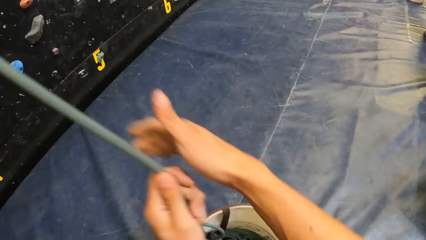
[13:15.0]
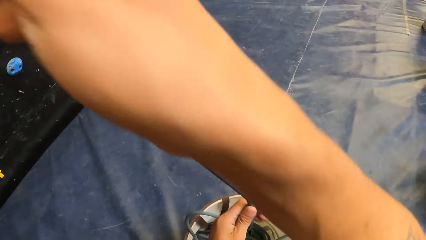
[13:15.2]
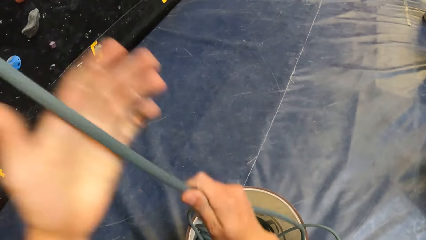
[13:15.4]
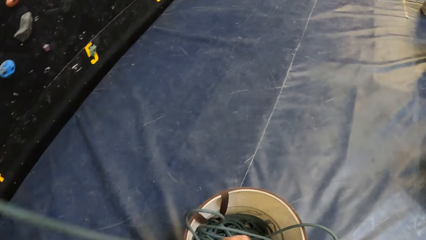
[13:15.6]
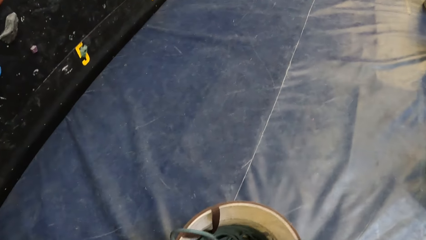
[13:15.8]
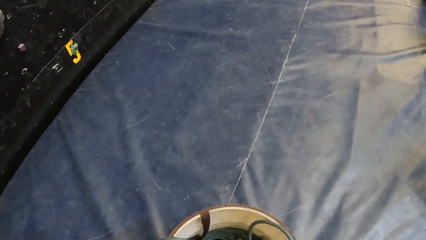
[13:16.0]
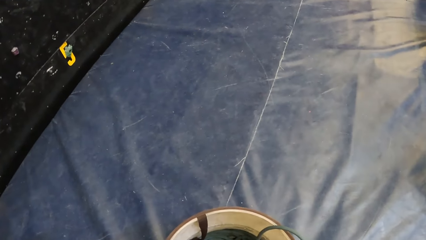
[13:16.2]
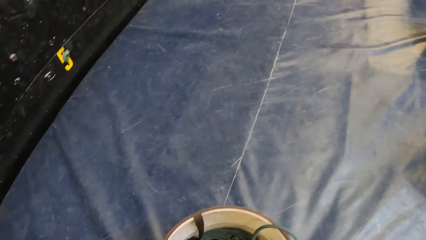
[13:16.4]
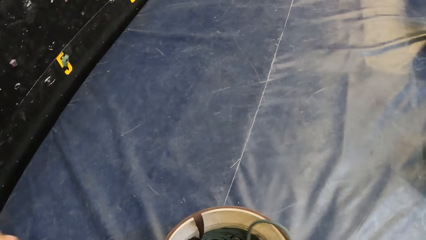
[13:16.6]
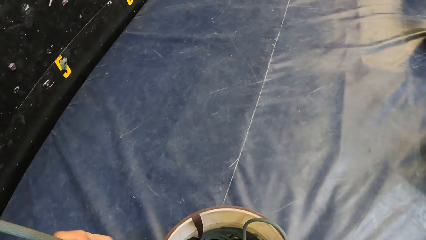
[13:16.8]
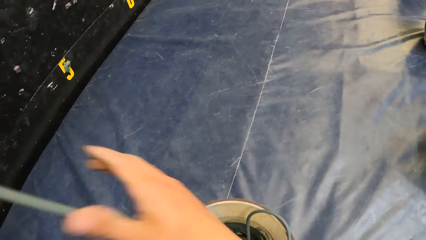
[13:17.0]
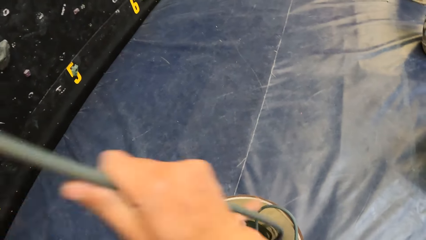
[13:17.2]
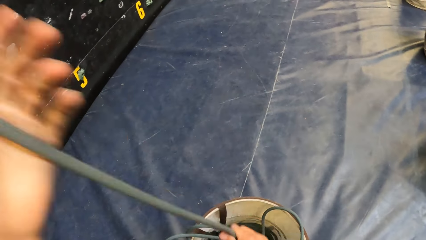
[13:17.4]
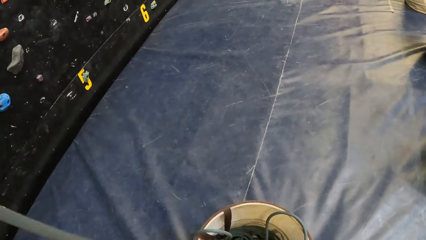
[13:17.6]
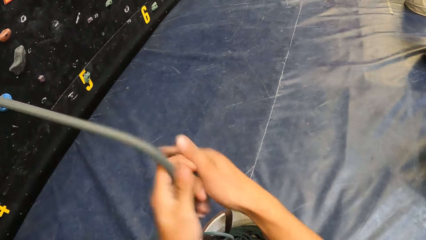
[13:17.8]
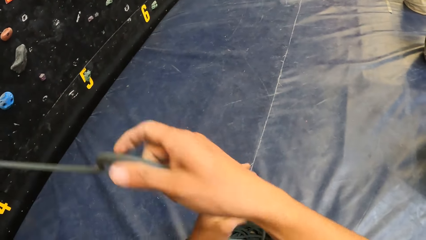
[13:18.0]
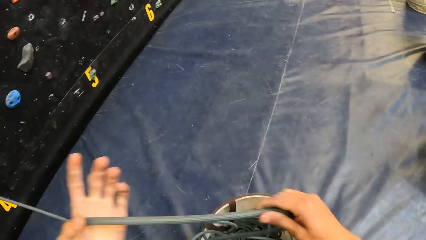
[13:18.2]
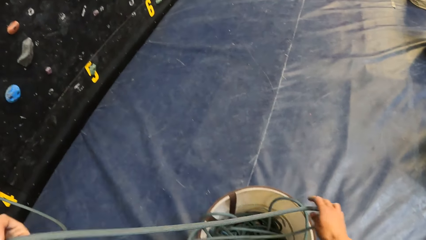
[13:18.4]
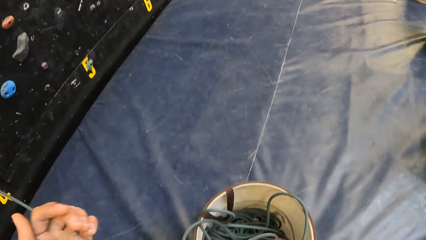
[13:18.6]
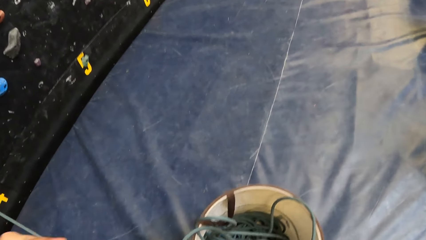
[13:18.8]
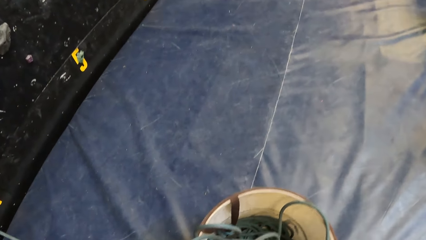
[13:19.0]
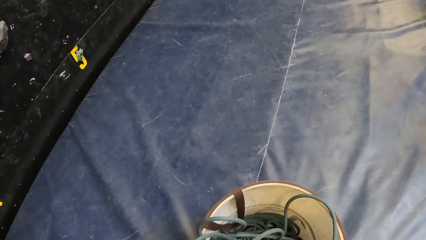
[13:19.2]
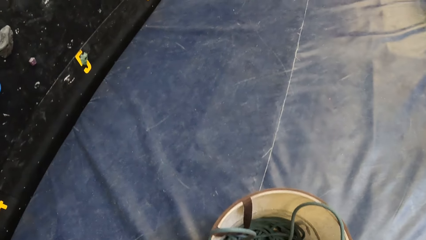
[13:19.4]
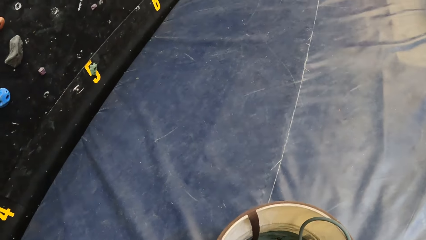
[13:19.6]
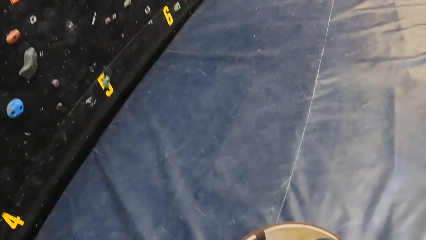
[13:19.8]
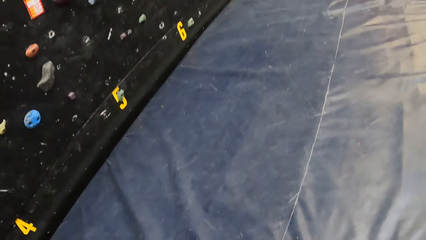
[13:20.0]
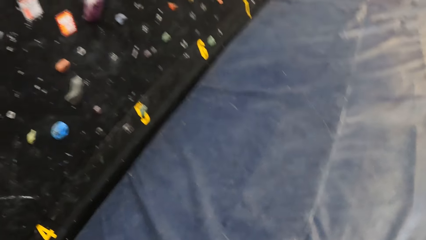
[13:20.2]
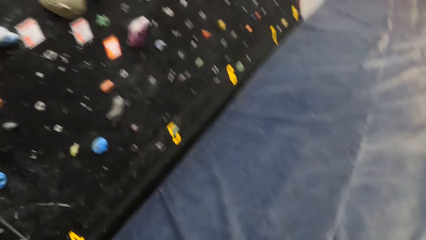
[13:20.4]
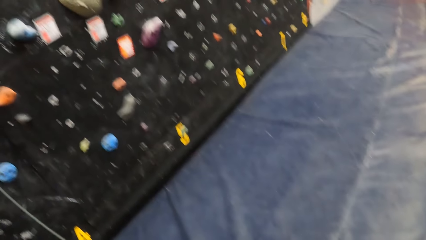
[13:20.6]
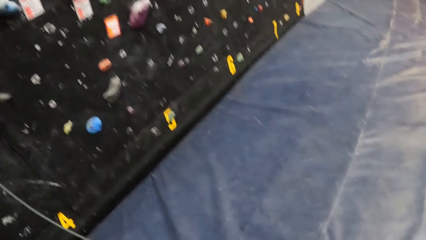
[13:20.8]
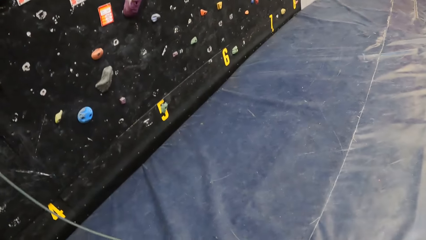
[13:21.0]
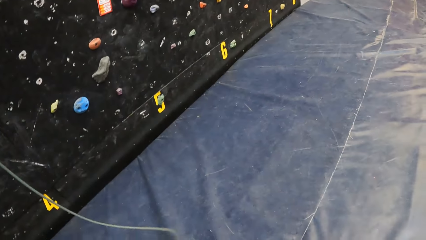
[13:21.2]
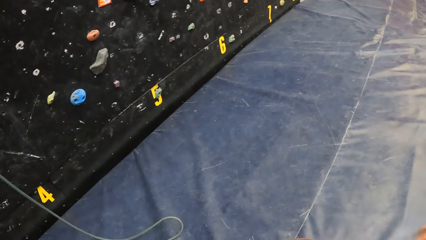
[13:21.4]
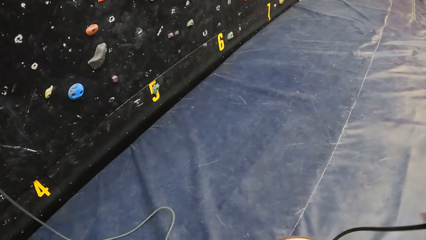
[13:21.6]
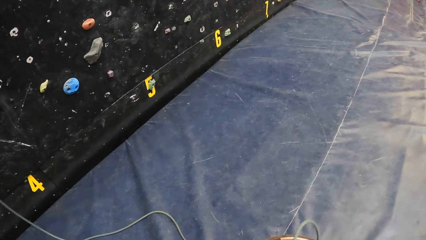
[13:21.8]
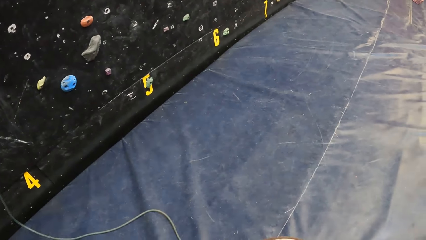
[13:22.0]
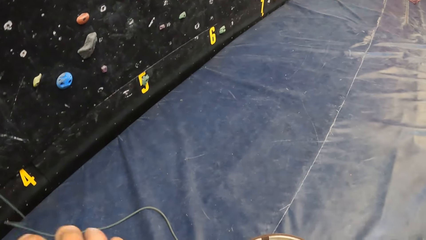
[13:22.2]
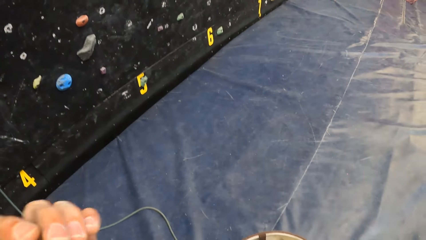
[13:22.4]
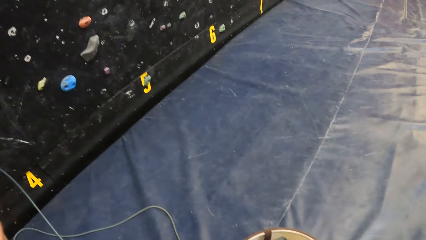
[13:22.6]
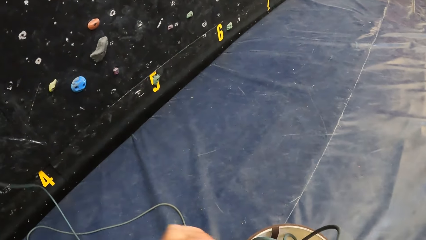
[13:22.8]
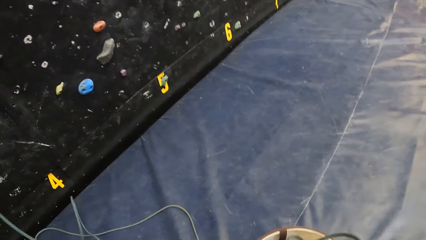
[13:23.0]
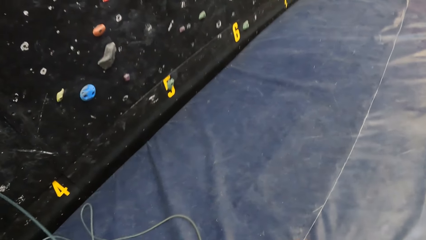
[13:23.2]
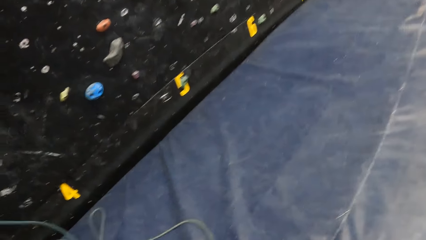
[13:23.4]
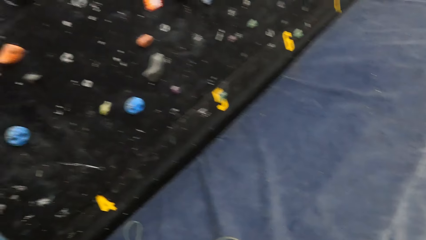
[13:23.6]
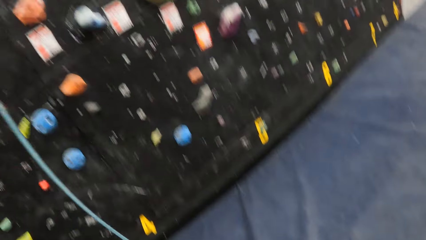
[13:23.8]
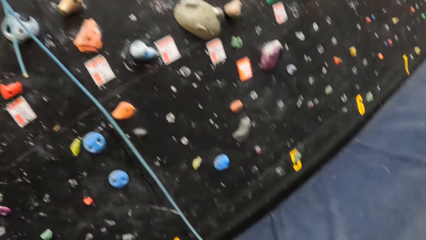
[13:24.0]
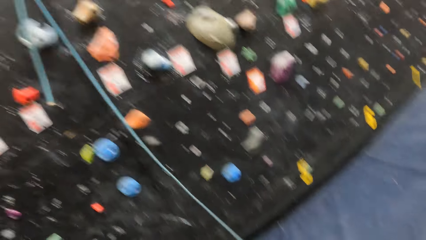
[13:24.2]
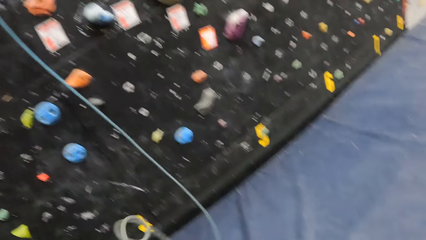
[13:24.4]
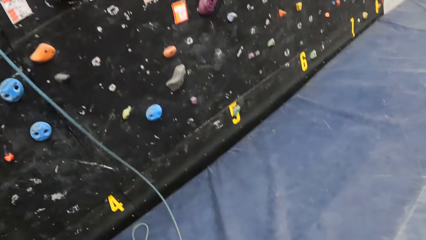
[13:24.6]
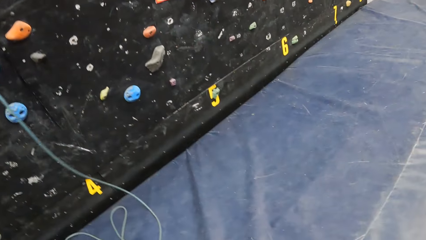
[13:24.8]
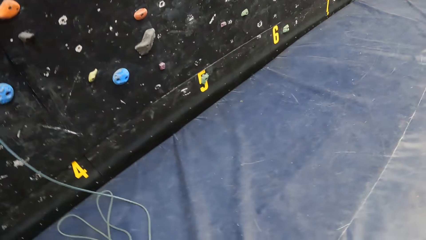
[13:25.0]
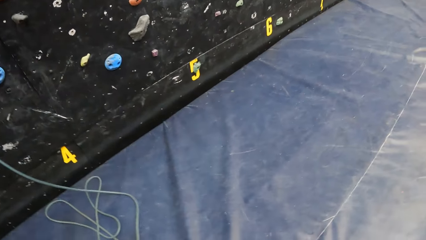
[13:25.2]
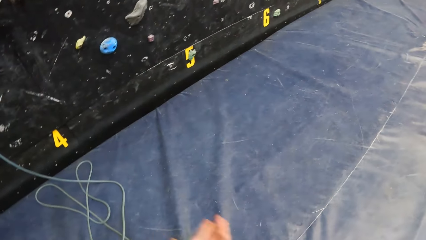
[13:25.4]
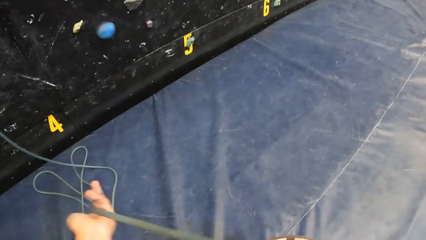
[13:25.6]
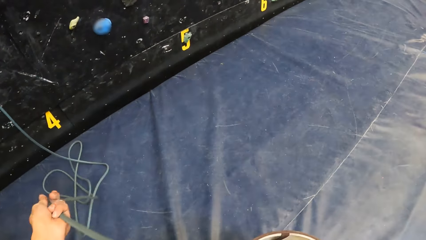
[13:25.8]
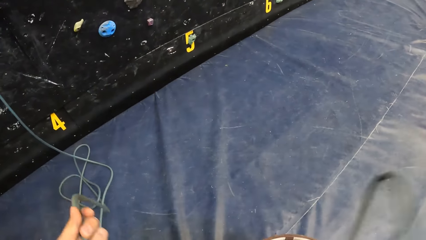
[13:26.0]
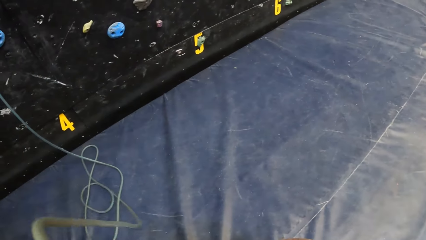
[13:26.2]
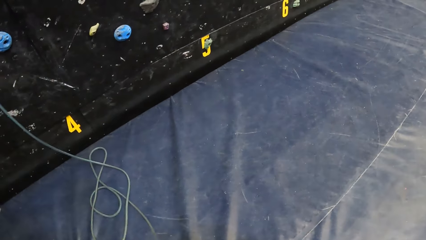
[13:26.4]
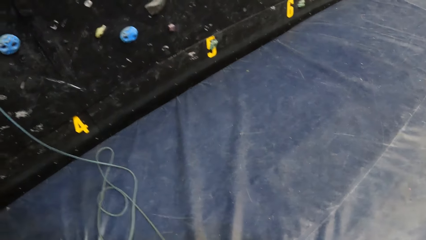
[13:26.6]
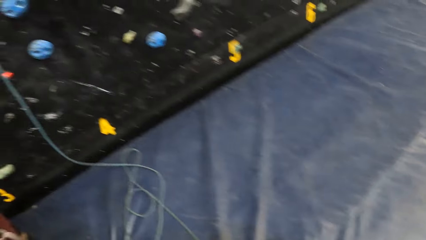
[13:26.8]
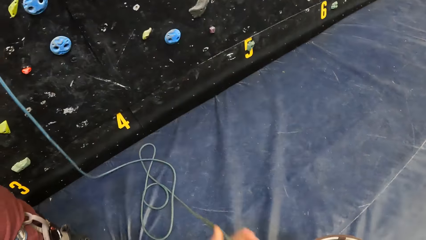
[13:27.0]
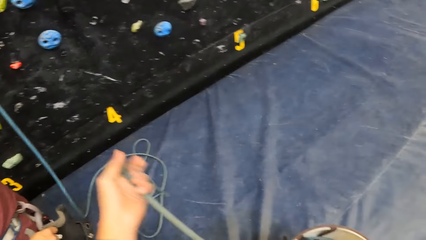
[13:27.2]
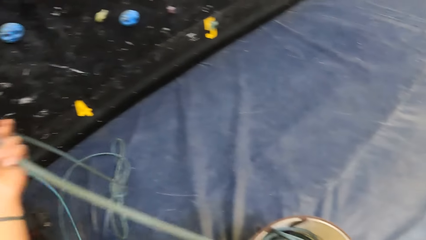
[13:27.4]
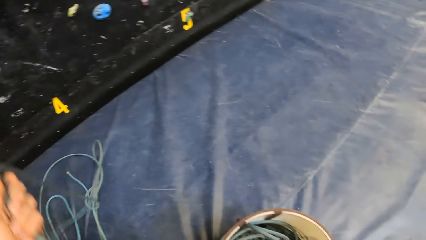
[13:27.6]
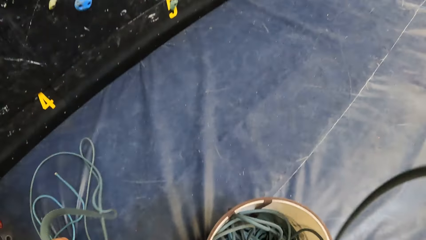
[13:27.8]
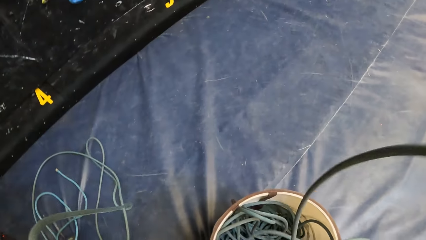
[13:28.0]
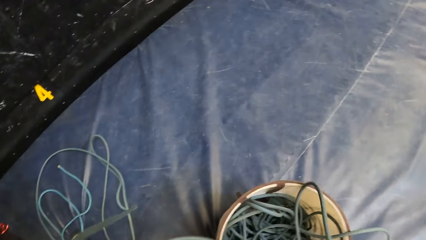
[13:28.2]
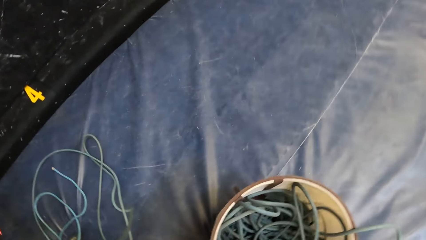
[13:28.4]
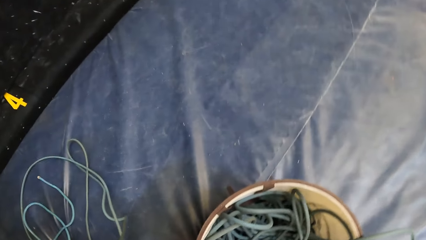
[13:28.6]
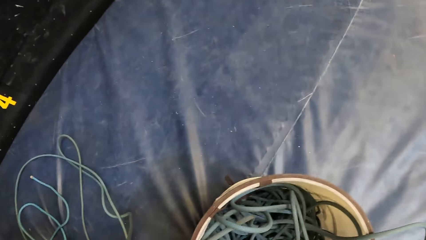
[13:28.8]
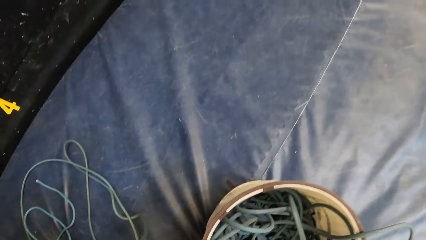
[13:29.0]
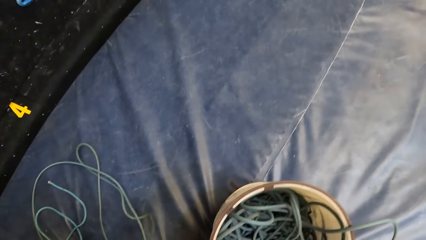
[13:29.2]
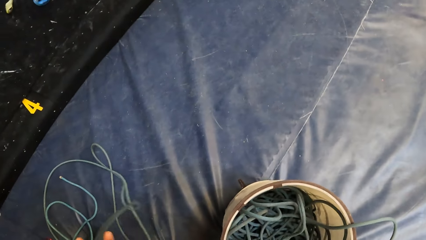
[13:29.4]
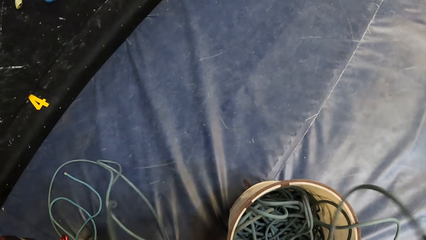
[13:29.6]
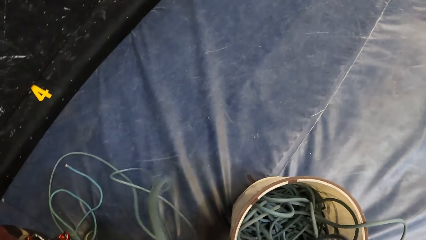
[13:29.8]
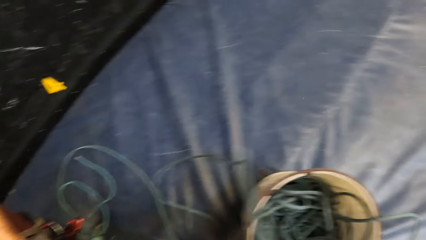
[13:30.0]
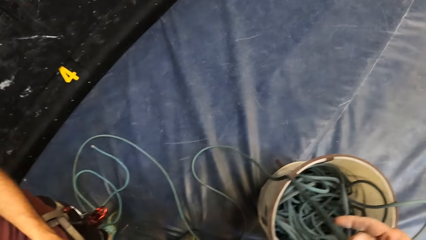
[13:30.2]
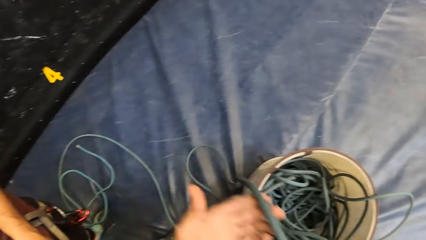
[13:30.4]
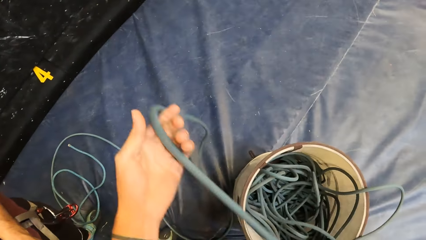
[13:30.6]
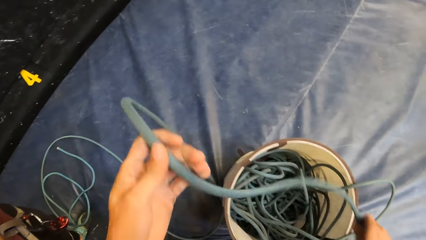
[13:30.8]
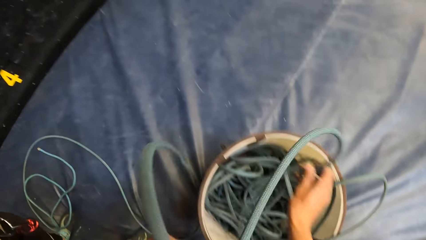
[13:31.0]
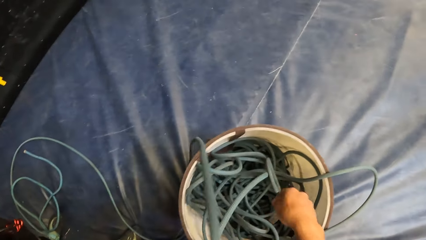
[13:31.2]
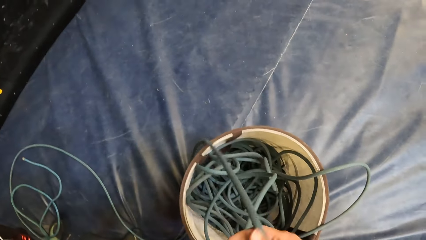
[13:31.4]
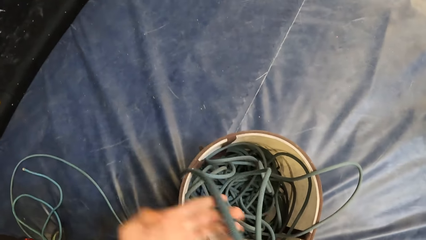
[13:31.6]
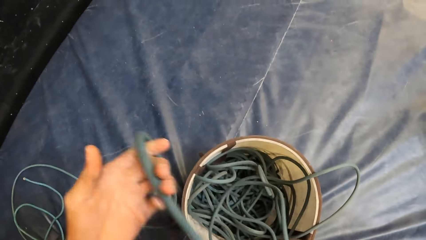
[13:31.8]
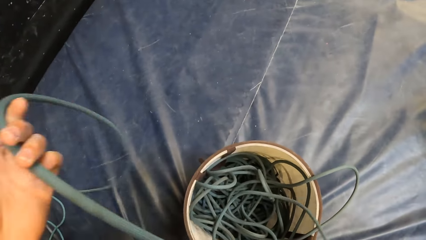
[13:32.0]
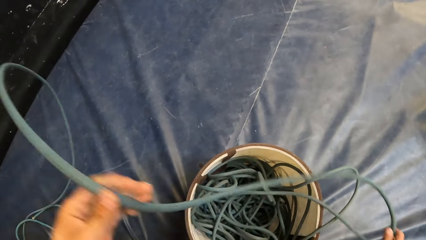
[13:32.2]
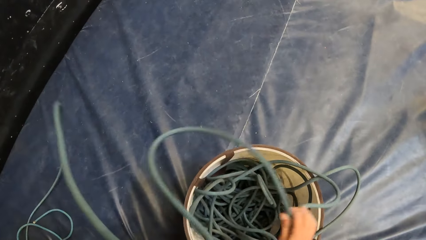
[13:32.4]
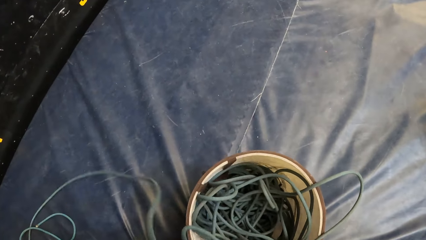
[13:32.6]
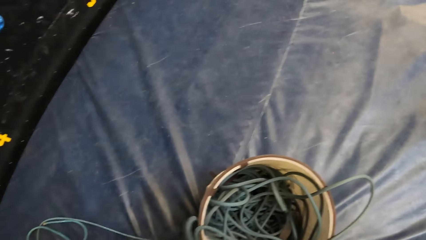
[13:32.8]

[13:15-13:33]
The camera wearer looks around.
